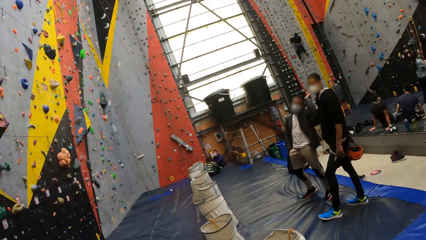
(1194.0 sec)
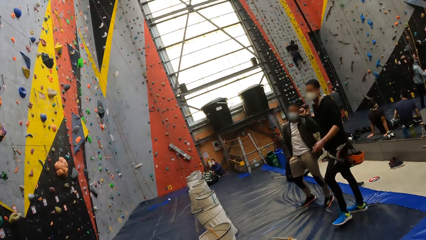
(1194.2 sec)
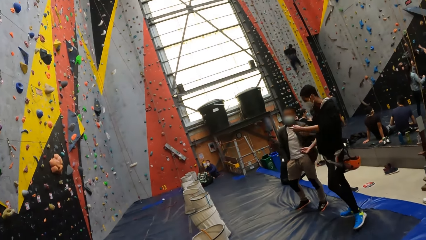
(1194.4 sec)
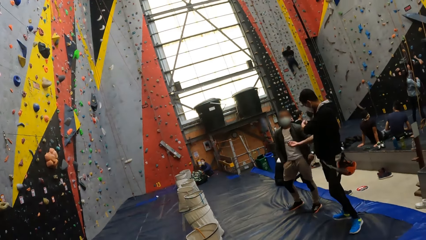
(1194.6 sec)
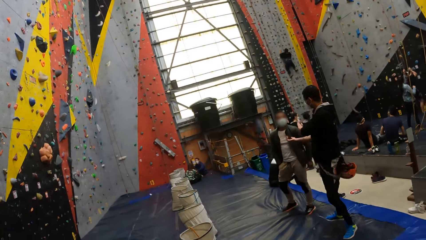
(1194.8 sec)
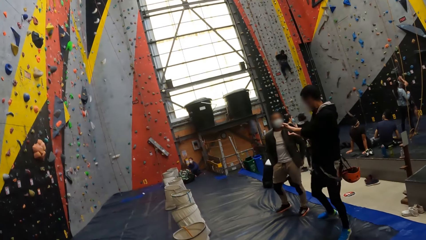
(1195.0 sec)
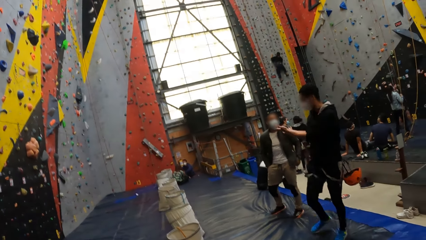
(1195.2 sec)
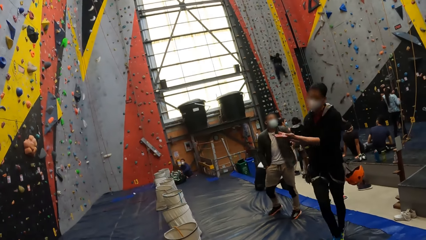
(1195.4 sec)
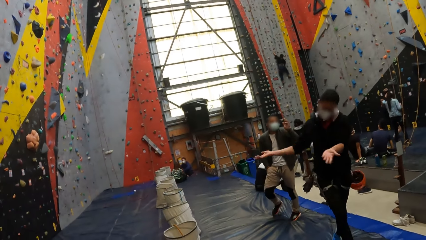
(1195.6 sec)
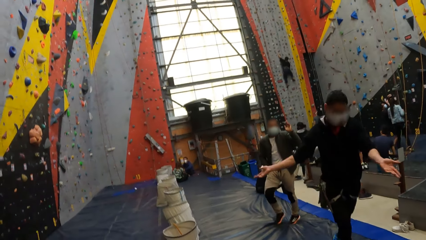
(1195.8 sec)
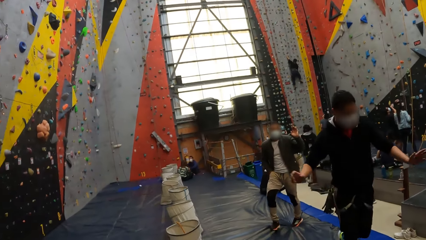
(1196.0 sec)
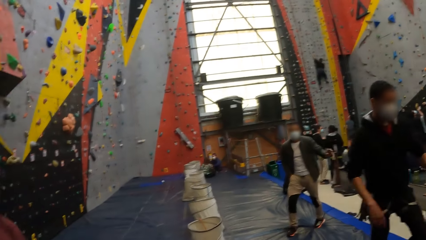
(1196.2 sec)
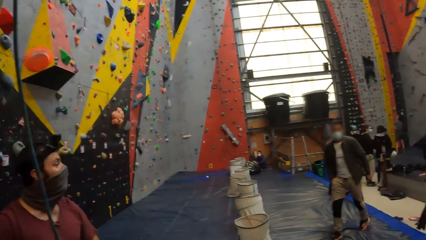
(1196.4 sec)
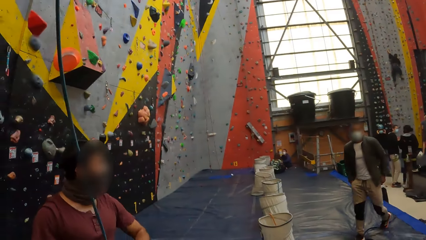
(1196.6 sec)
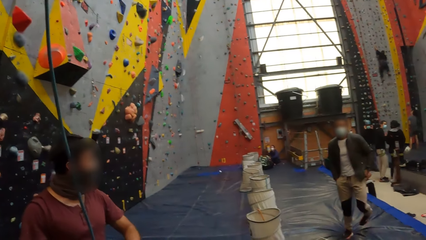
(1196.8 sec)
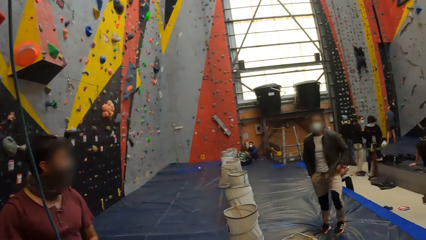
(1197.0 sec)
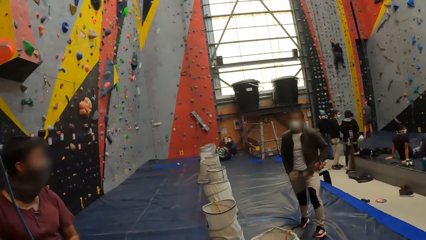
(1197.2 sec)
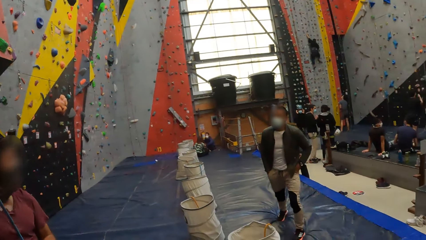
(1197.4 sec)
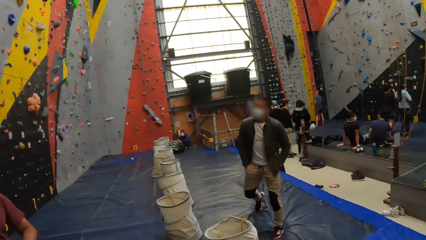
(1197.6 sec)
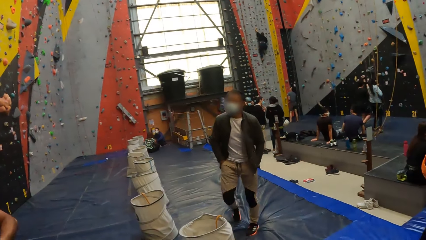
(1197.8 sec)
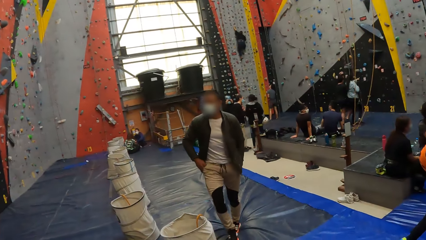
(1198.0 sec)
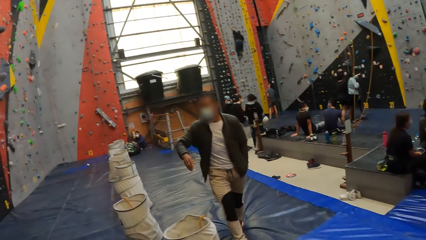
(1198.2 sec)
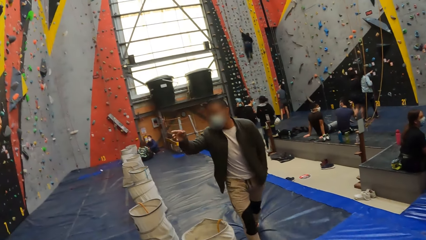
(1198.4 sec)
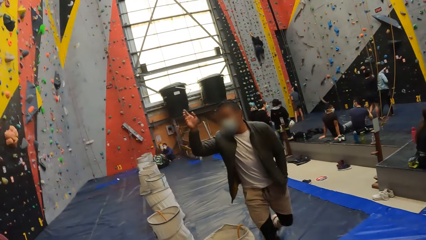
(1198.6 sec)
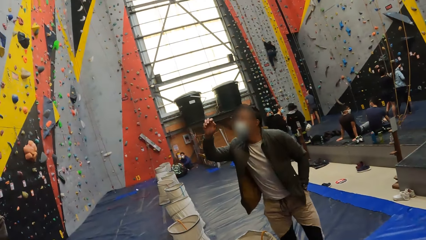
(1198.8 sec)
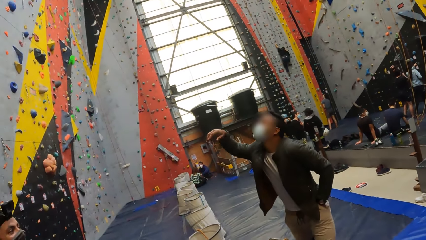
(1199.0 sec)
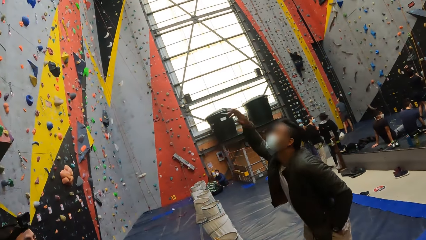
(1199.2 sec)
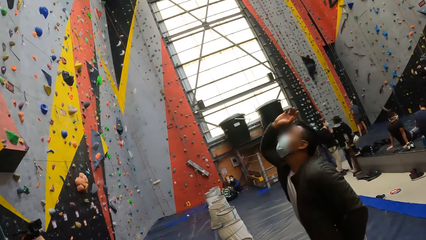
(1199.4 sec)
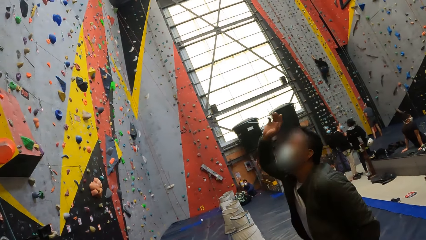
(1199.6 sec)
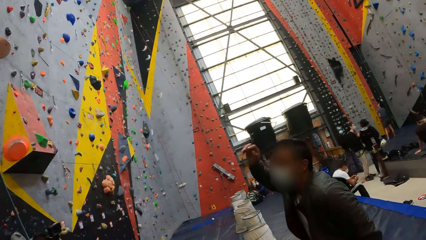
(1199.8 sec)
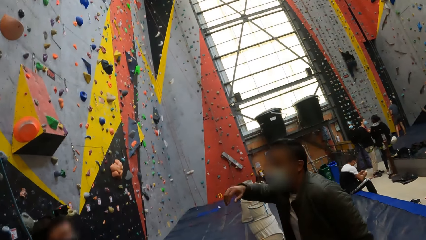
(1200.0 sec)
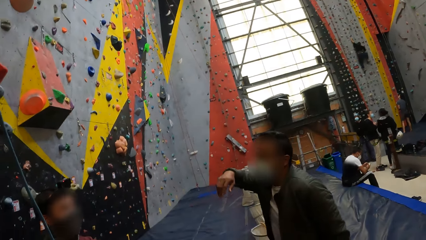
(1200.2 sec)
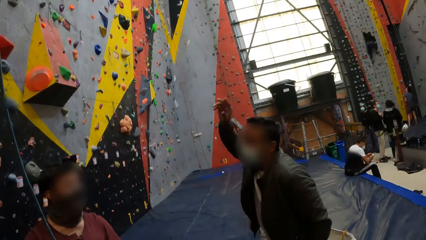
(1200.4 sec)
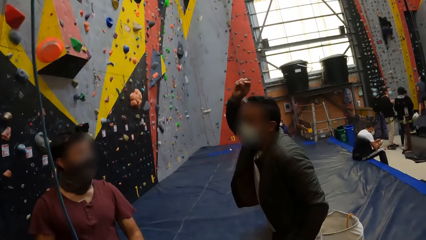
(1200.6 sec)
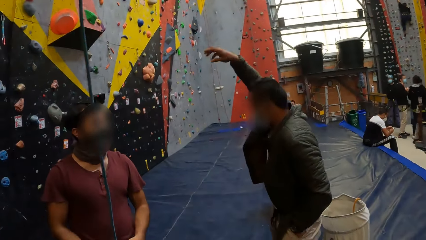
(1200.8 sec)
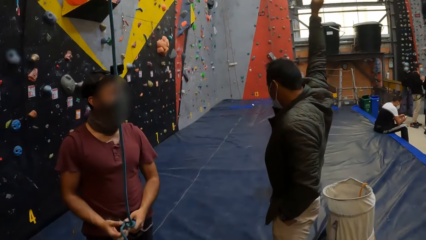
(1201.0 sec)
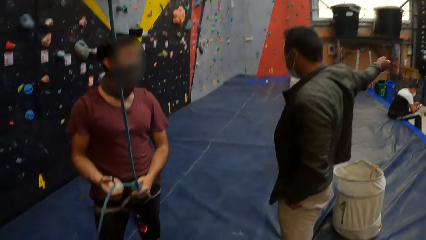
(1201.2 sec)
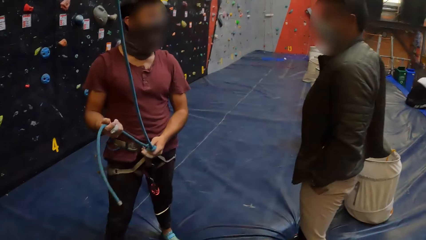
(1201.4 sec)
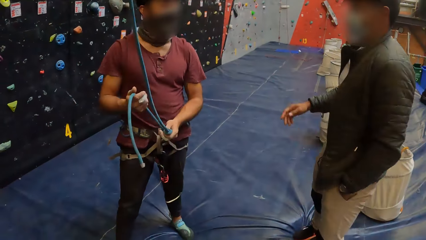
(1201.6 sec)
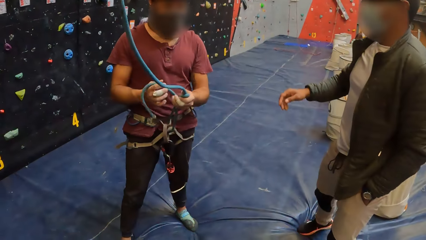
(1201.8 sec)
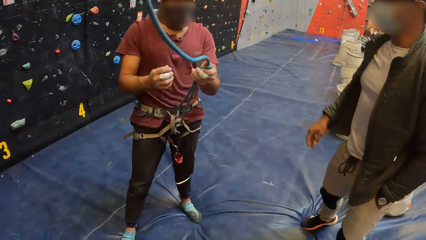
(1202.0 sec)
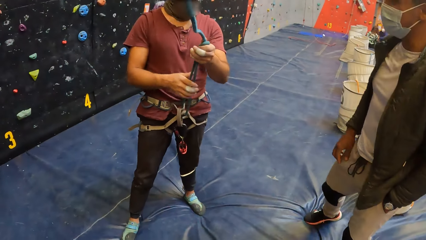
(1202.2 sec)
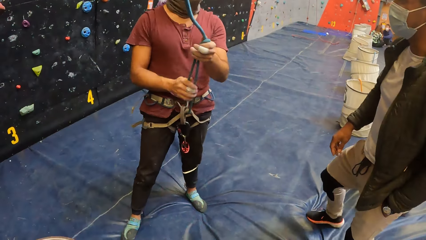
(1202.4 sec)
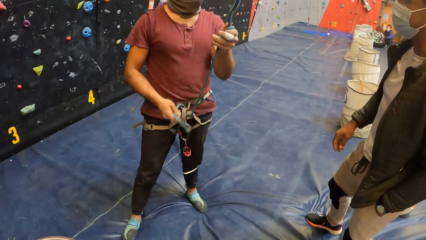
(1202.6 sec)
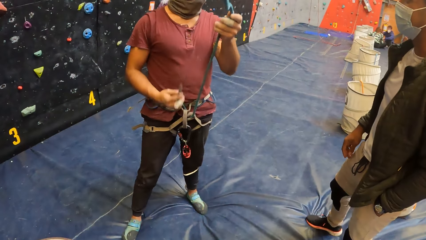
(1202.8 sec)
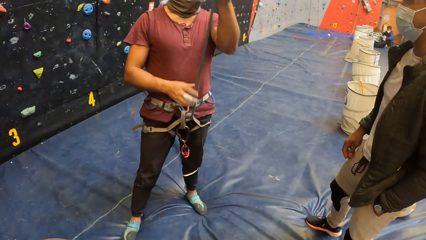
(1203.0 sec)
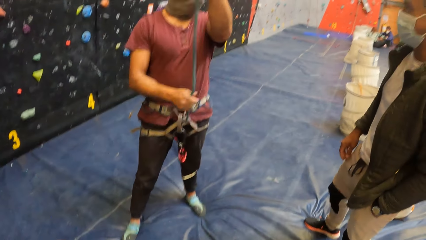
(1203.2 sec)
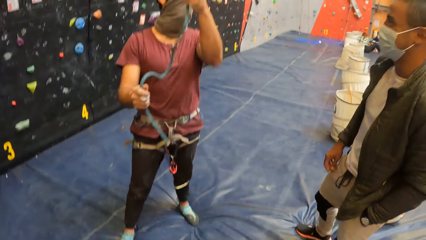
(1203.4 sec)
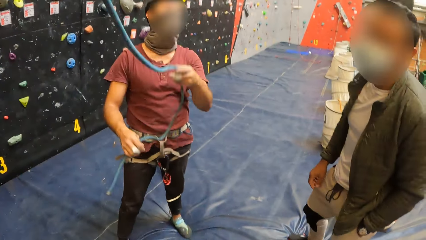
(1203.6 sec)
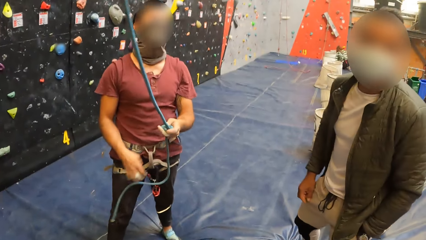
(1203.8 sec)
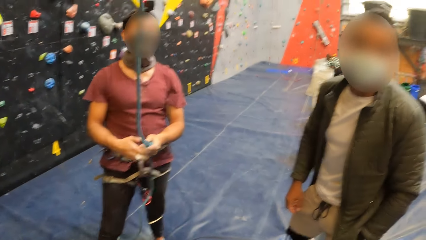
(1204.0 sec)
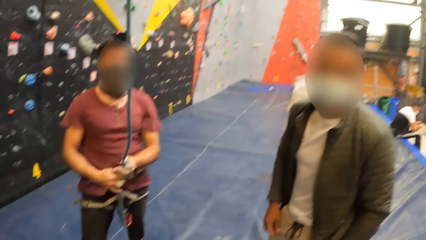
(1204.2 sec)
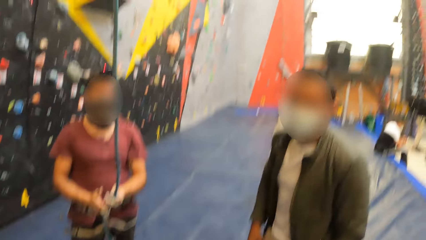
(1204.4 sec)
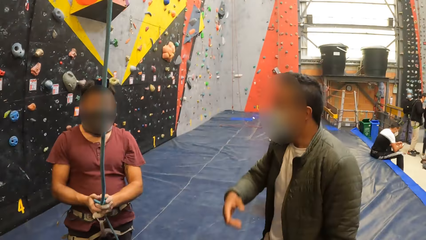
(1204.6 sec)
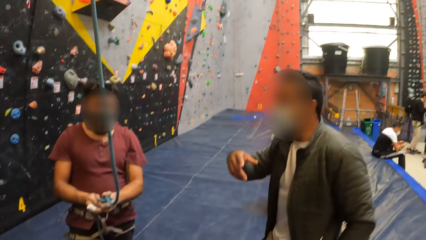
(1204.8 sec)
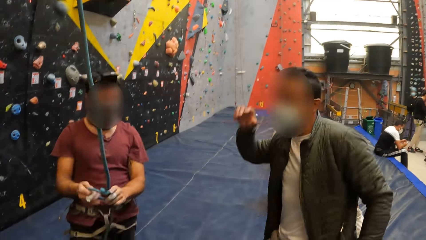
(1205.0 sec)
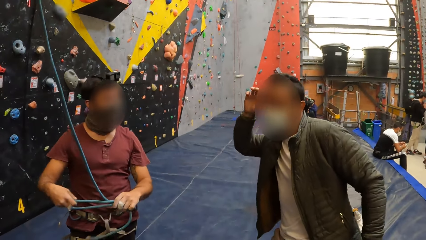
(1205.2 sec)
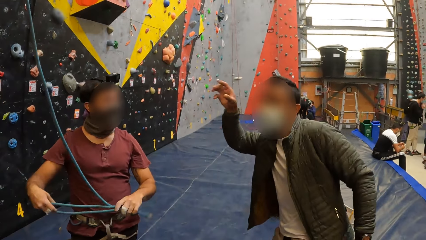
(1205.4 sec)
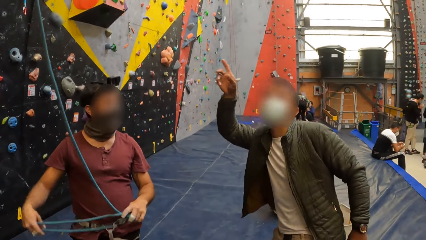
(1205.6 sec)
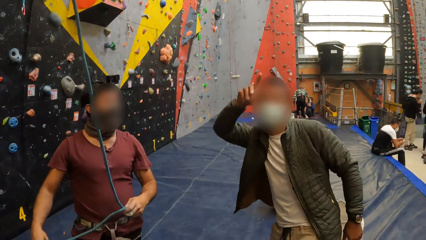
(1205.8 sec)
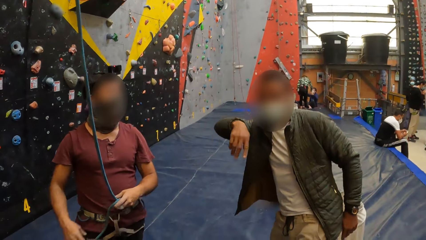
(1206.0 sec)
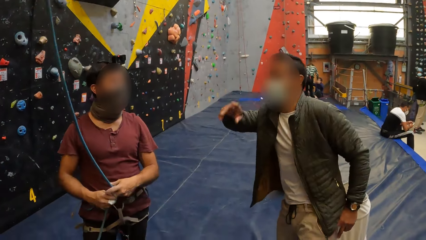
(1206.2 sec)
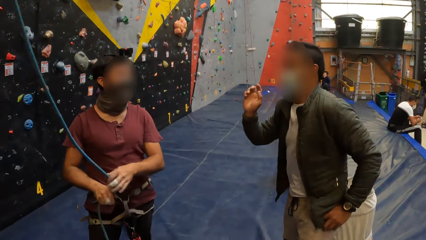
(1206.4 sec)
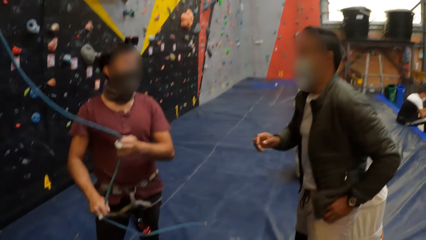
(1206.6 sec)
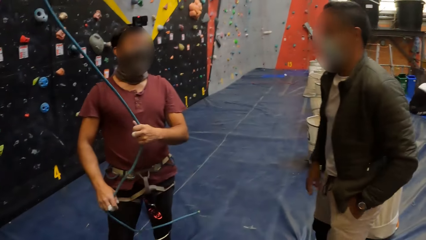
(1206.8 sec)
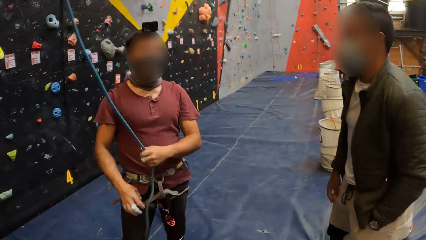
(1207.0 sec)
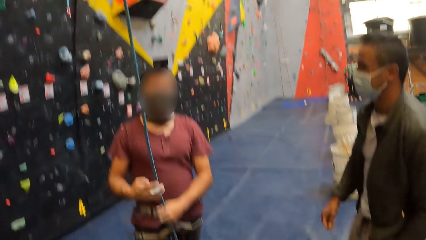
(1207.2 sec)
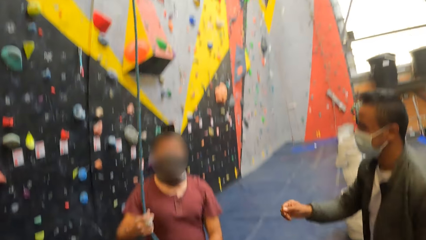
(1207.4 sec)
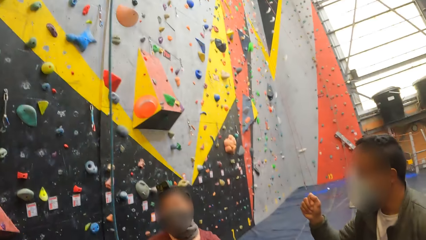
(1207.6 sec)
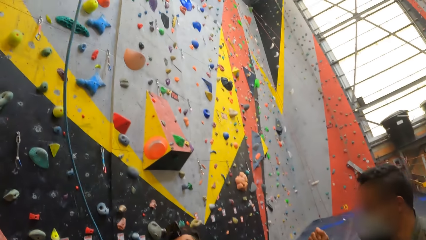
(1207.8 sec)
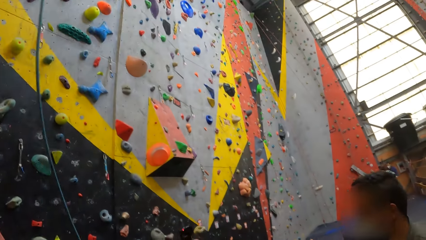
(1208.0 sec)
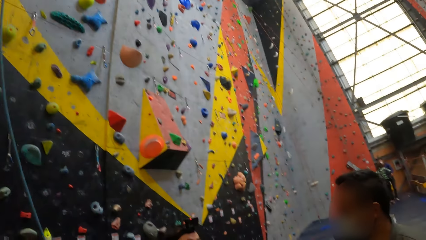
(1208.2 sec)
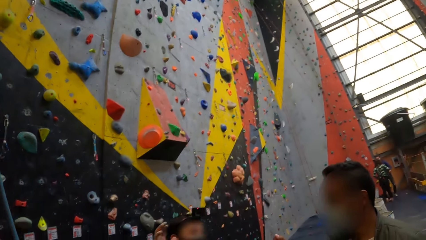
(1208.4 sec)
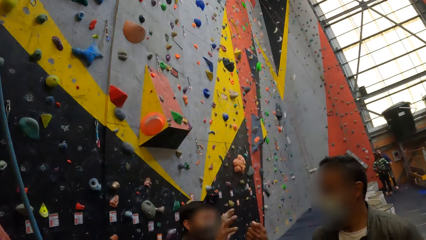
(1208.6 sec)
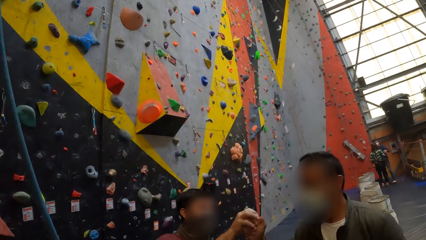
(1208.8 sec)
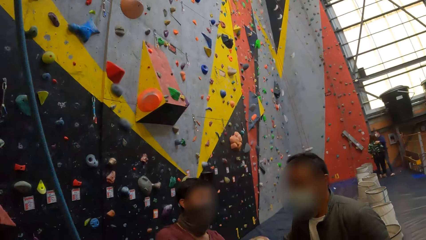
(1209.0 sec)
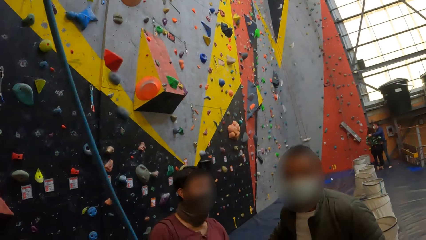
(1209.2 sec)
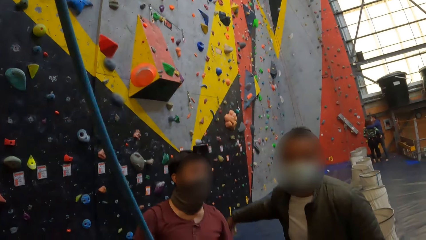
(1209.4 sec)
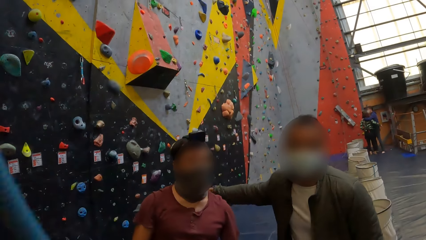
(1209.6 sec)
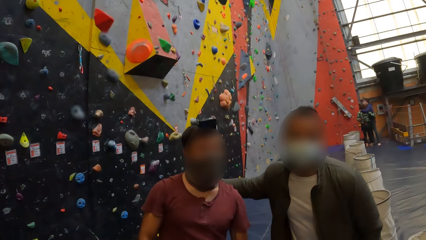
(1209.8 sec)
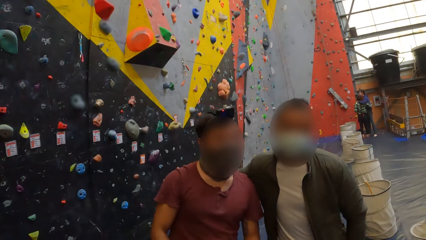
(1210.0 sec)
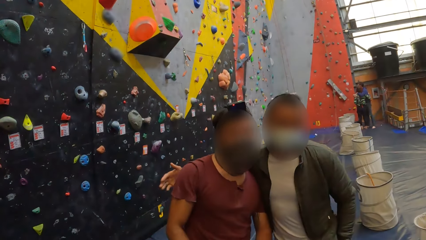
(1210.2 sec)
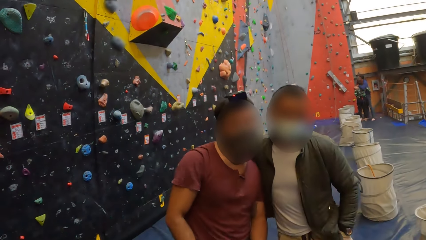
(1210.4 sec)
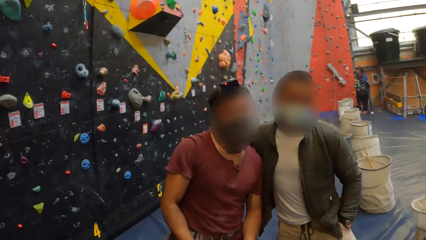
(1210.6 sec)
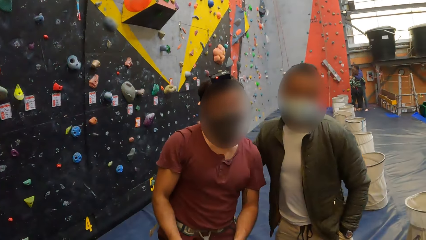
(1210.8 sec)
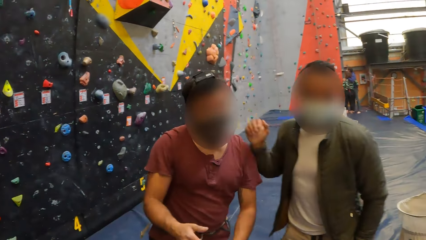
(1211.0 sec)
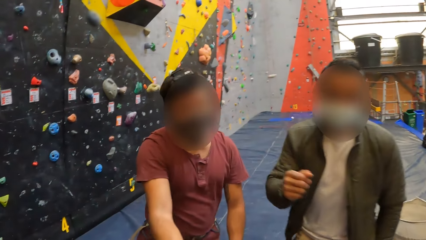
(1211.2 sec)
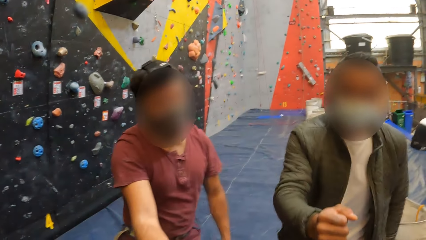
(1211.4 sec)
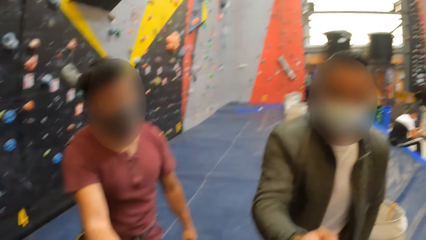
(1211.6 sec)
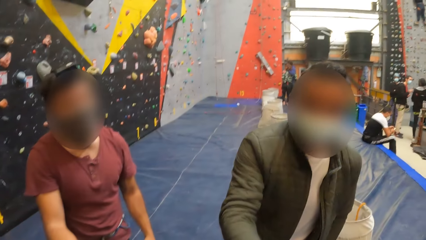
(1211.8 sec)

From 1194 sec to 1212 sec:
A person walks around. Another person walks around. The camera wearer looks at another person. Another person unfastens the rope. The camera wearer looks around.
